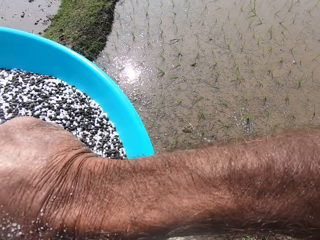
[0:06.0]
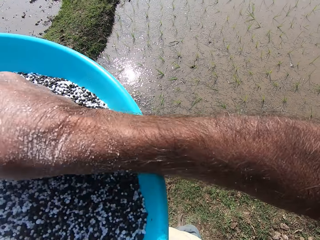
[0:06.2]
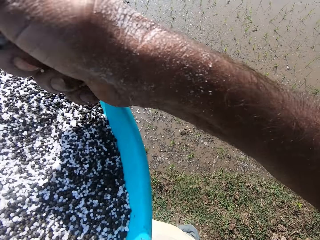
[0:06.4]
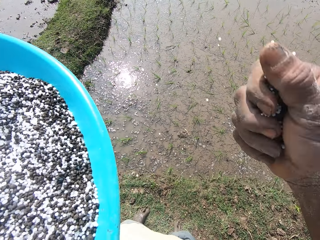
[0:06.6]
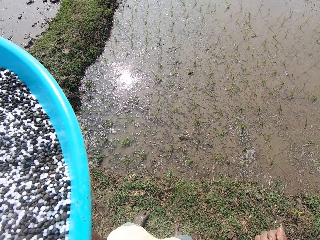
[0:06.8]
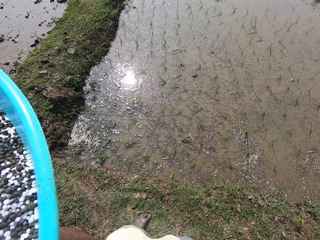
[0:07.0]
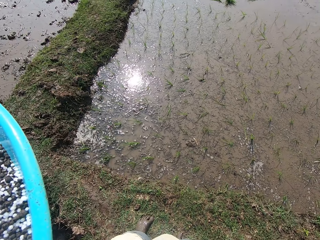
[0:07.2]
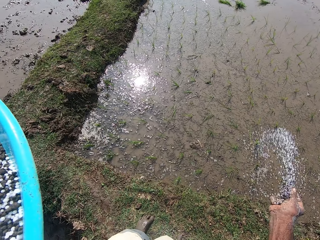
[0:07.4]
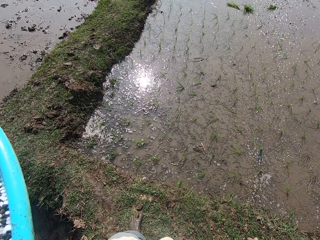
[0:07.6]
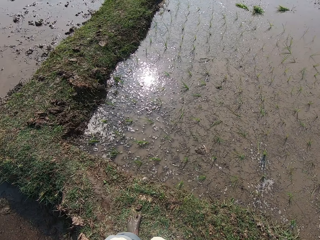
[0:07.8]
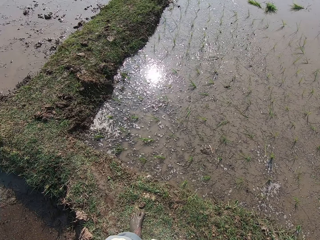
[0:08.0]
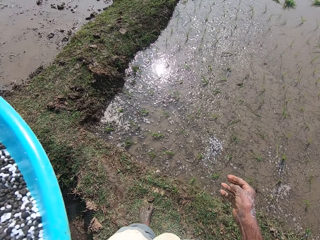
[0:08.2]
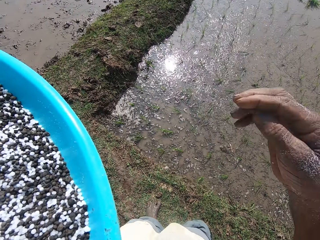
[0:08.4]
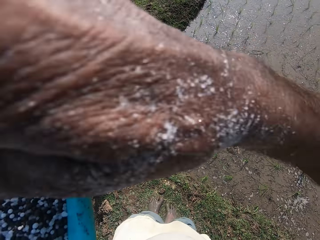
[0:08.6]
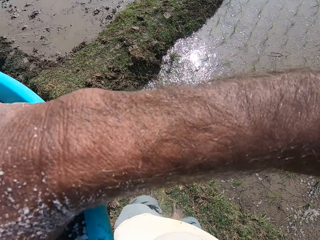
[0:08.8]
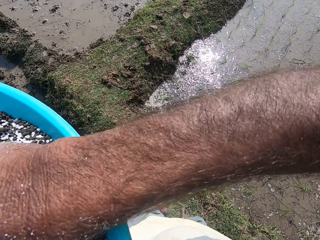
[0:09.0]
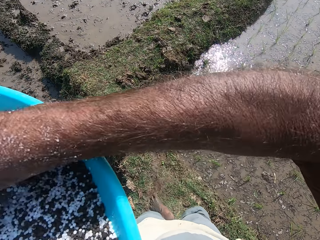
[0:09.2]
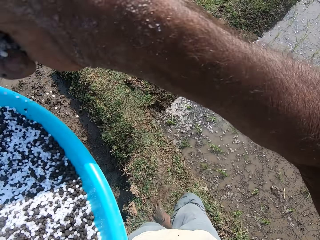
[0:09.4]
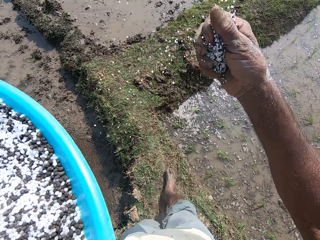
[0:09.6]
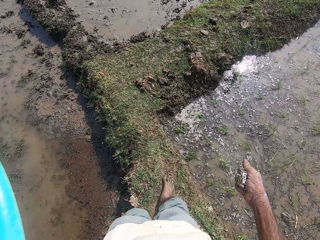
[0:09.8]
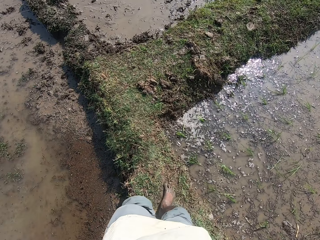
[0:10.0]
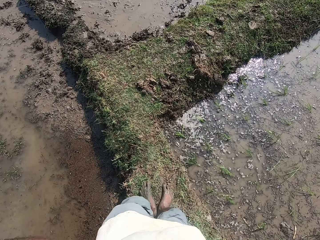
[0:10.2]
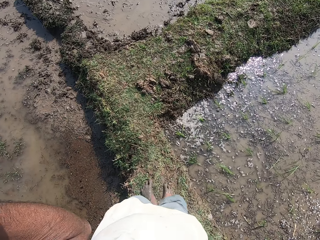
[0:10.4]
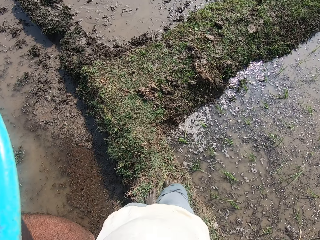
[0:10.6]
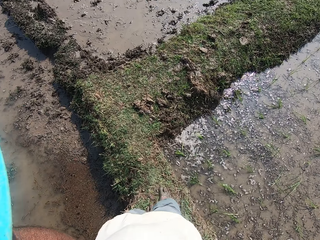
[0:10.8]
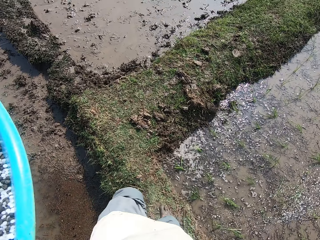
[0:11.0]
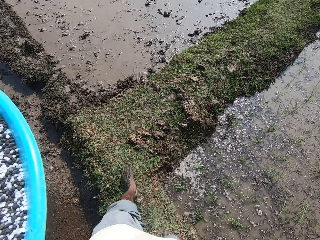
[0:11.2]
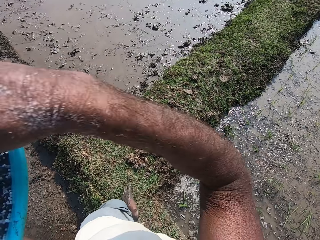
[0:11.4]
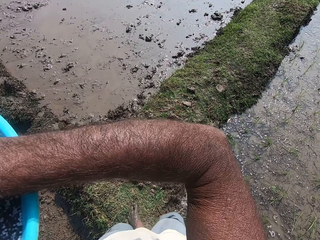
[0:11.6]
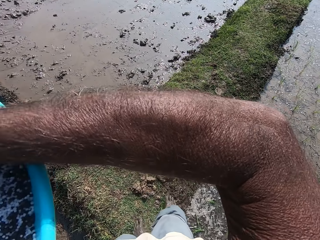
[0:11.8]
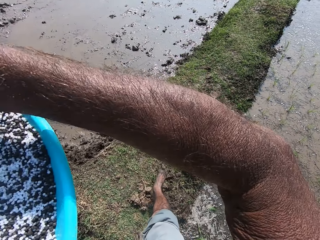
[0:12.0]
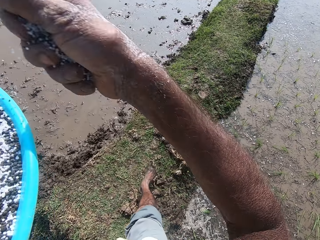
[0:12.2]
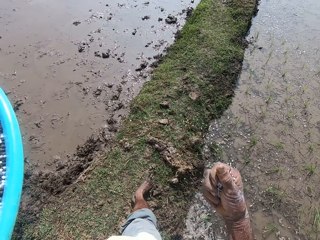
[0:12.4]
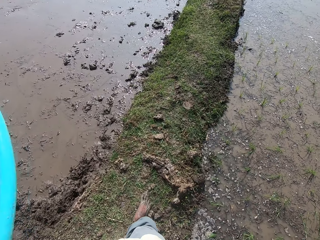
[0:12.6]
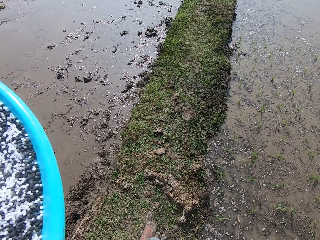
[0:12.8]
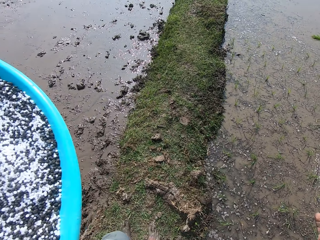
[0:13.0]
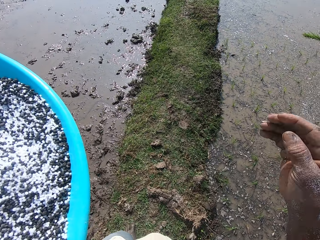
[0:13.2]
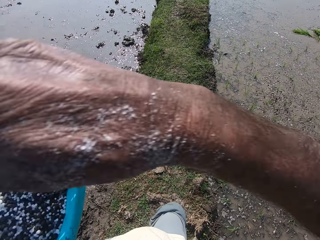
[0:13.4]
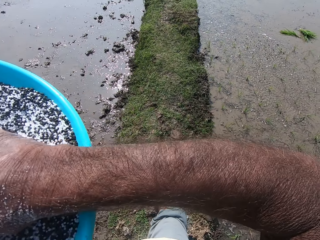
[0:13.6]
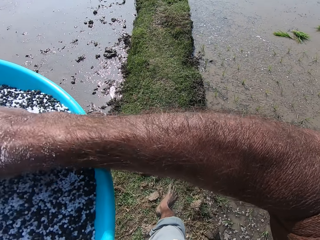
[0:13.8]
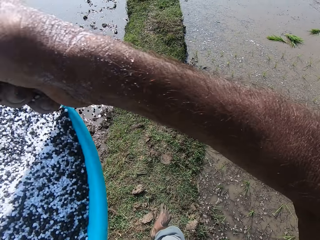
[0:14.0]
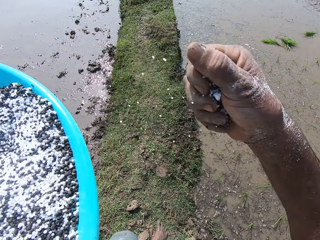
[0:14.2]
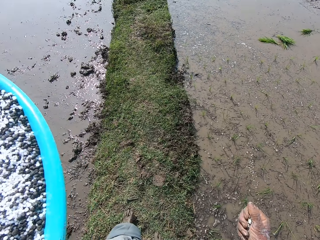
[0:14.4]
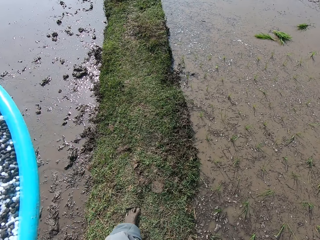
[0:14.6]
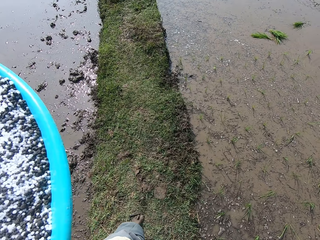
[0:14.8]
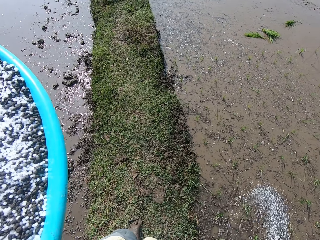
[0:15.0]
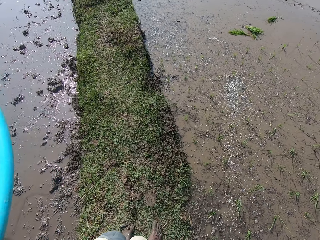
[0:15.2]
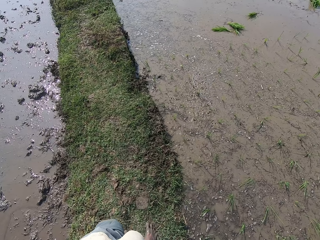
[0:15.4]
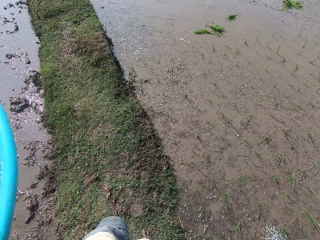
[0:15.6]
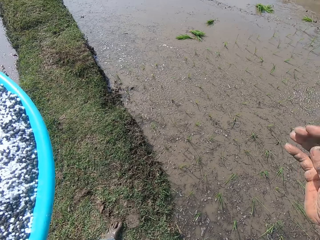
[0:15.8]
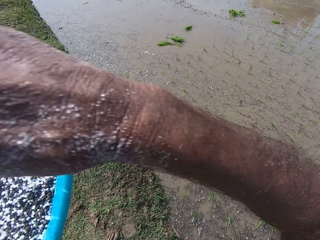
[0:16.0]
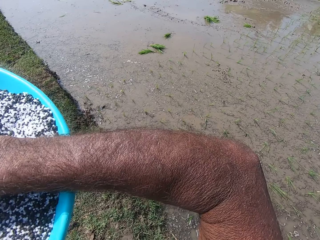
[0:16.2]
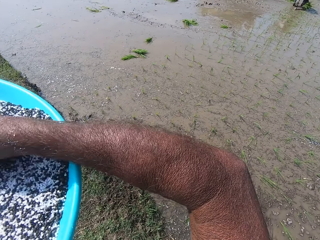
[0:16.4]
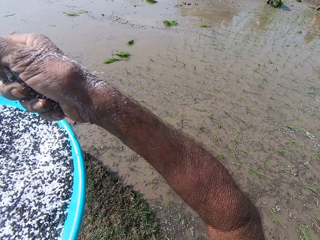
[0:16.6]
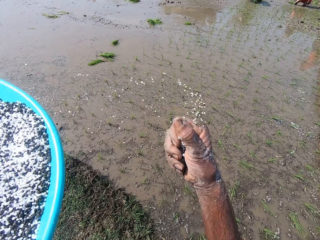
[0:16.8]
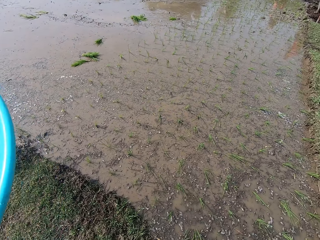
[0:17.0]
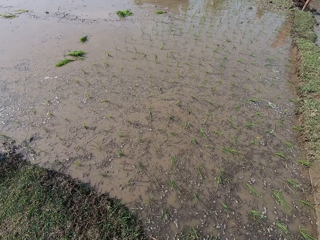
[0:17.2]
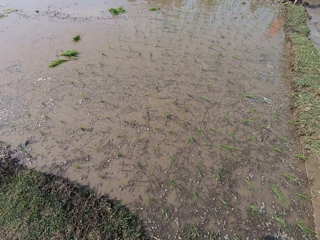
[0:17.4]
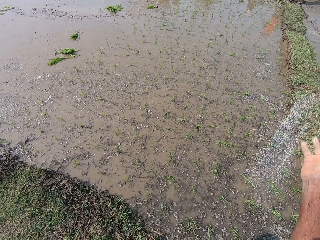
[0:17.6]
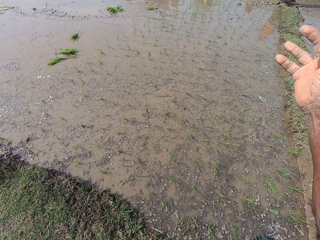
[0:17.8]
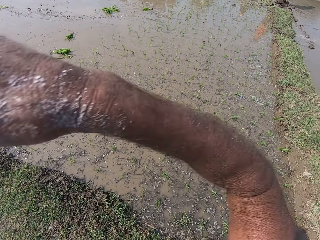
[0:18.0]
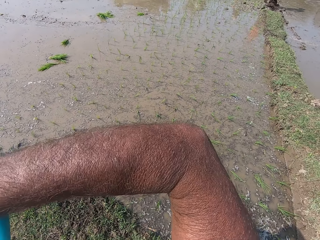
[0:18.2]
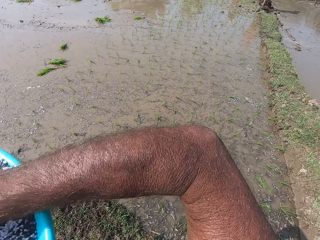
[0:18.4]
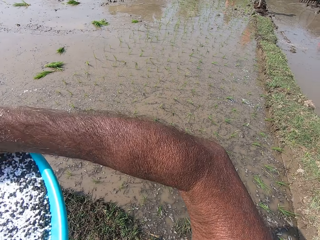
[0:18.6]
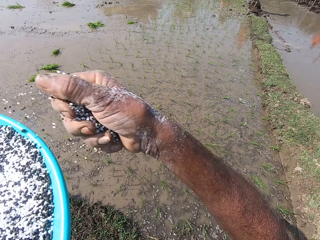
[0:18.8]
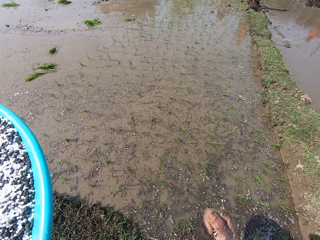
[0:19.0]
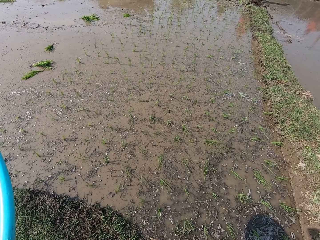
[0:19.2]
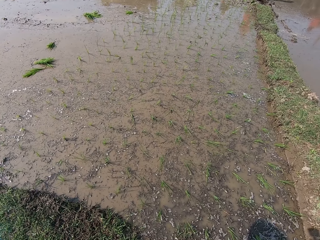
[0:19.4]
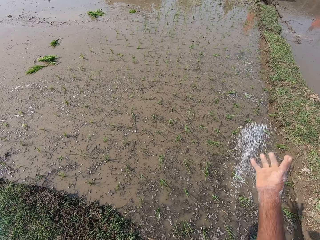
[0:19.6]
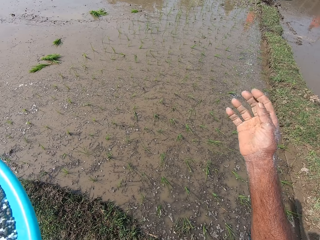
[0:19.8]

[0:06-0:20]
The camera wearer takes rice grains from the tray in his left hand with his right hand. He spreads the rice grains in his right hand on the mud. He throws the grain on the pool. He takes rice grains from the tray in his left hand with his right hand and spreads the rice grains in his right hand on the mud. He takes rice grains from the tray in his left hand with his right hand and spreads the rice grains in his right hand on the mud. He takes rice grains from the tray in his left hand with his right hand and spreads the rice grains in his right hand on the mud. A man takes plants from the mud with his right hand. The camera wearer takes rice grains from the tray in his left hand with his right hand. A woman takes plants from the mud with her right hand. The camera wearer spreads the rice grains in his right hand on the mud. He takes rice grains from the tray in his left hand with his right hand.

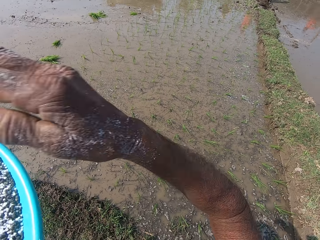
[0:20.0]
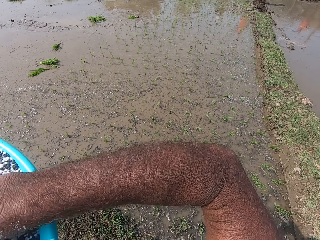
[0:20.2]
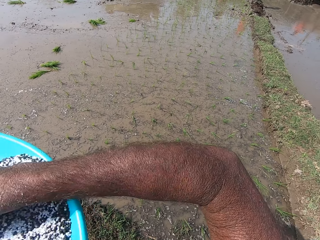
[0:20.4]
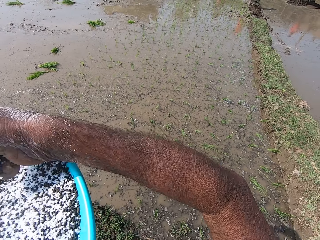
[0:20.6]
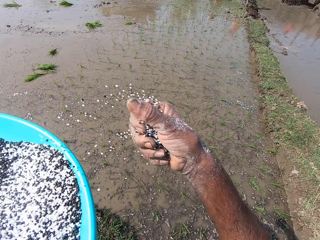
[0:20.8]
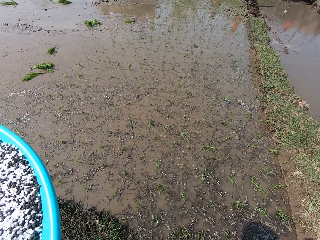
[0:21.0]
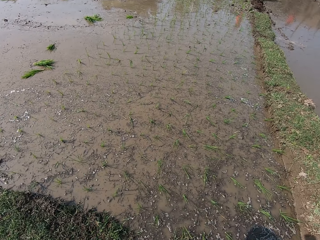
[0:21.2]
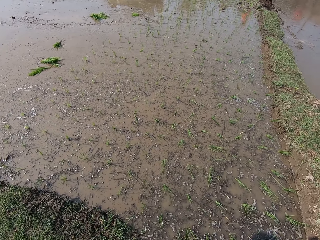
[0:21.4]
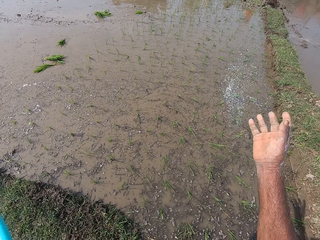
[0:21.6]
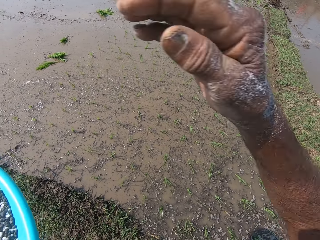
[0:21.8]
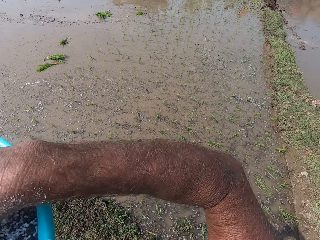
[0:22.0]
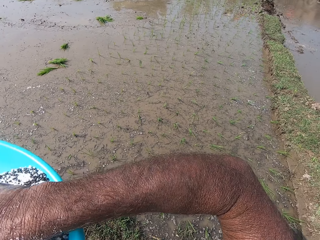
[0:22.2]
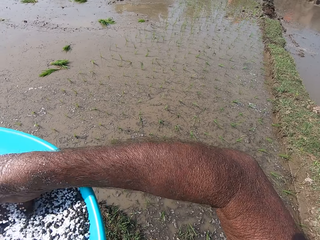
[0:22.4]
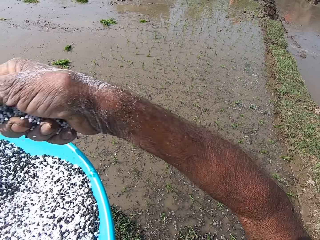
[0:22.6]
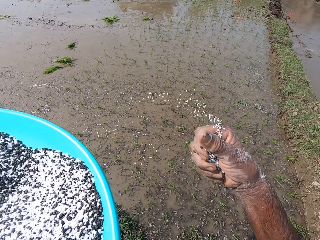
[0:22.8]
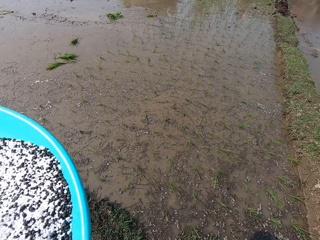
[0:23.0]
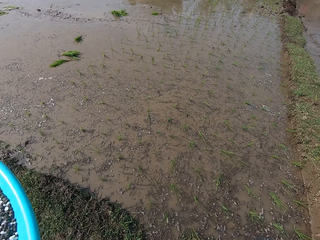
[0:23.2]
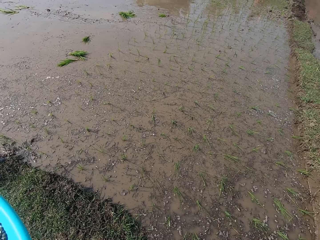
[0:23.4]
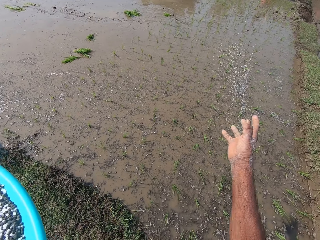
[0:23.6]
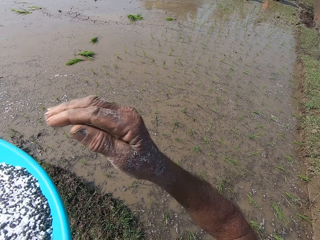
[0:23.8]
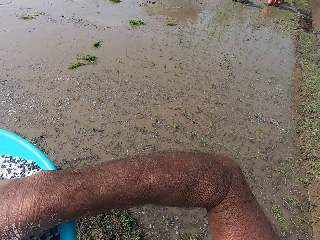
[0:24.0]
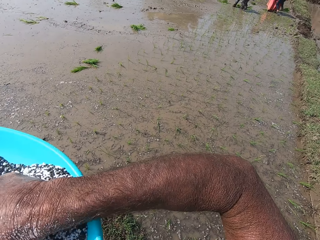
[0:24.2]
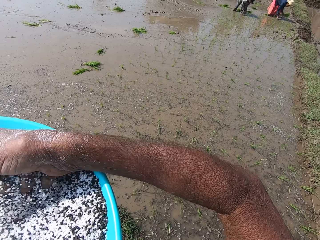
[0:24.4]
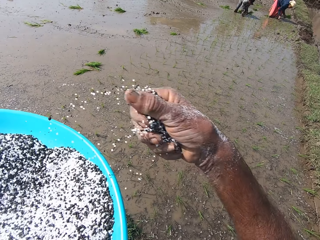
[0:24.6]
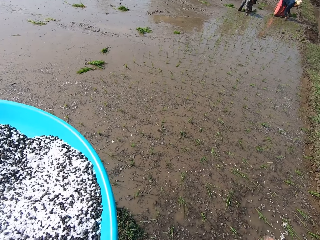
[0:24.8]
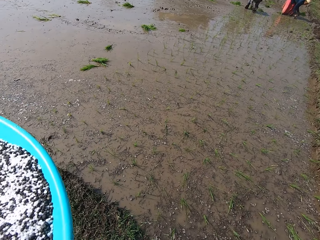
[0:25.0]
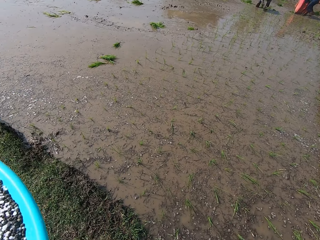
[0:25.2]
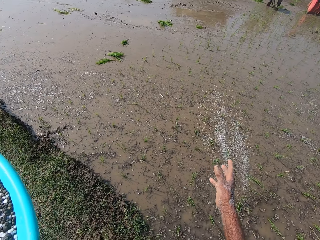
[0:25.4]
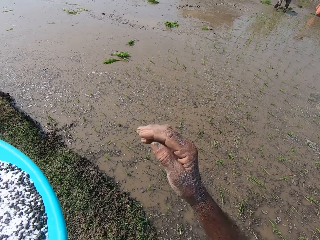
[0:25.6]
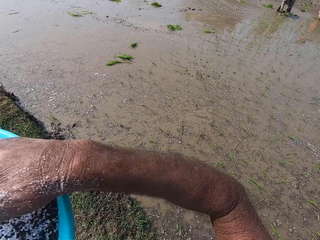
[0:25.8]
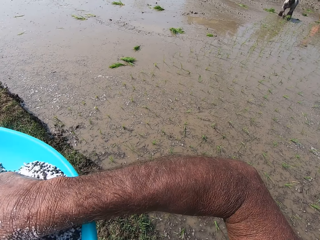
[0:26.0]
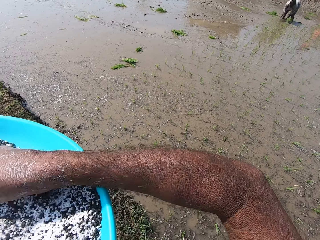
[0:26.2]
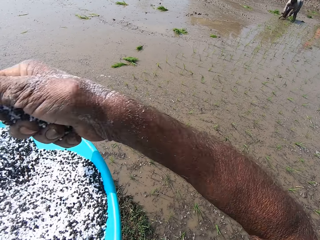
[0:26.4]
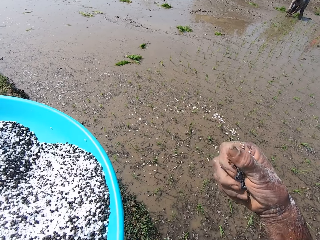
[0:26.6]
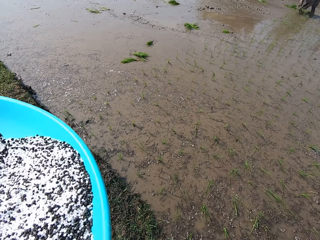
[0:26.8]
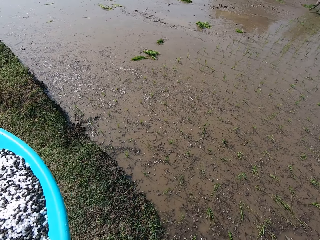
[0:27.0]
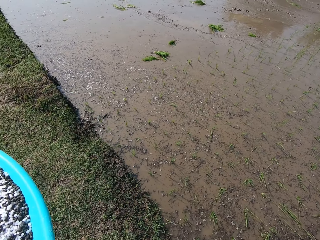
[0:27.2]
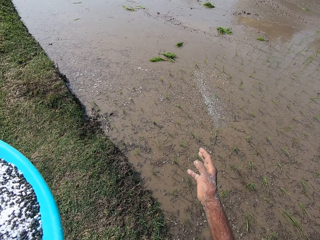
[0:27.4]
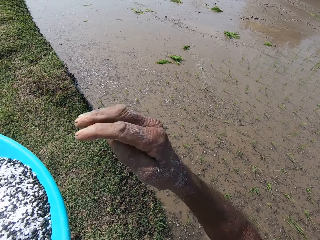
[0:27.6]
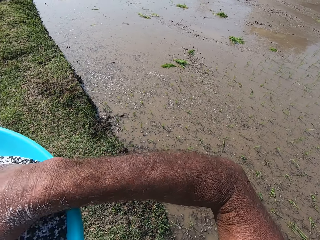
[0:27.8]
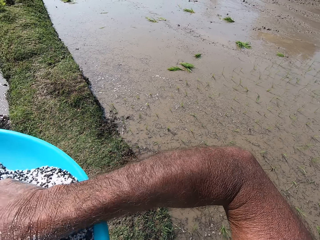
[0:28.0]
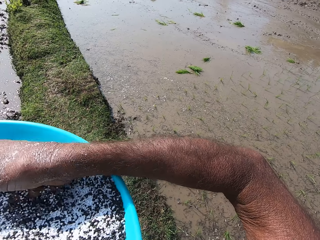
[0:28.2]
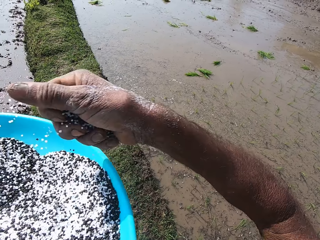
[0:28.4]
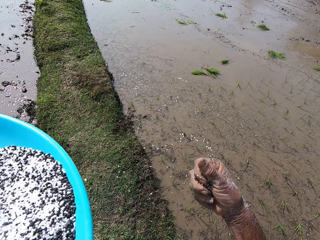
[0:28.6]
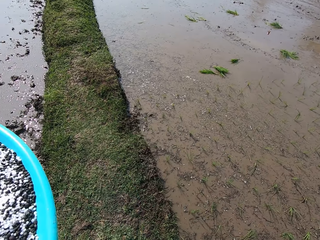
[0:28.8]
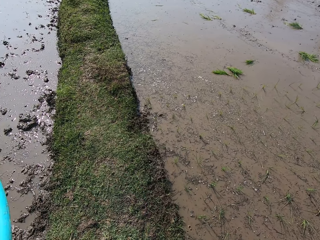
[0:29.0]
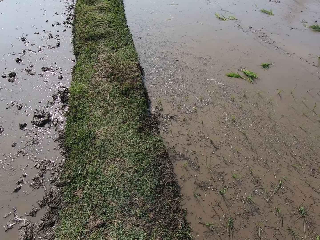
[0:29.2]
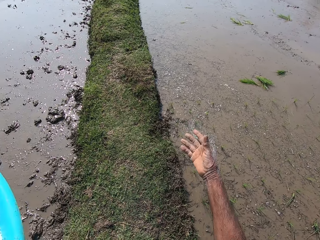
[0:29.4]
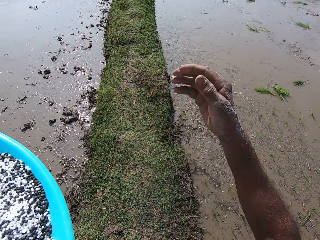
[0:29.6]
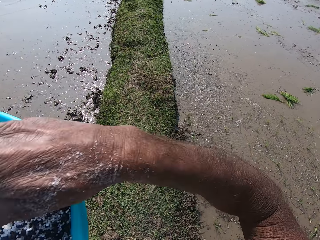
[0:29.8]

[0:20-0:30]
The camera wearer spreads the rice grains in his right hand on the mud. He takes rice grains from the tray in his left hand with his right hand and spreads the rice grains in his right hand on the mud. He takes rice grains from the tray in his left hand with his right hand and spreads the rice grains in his right hand on the mud. He takes rice grains from the tray in his left hand with his right hand and spreads the rice grains in his right hand on the mud. The man passes the plants in his right hand to his left hand. The camera wearer takes rice grains from the tray in his left hand with his right hand. The man takes plants from the mud with his right hand. The camera wearer spreads the rice grains in his right hand on the mud. He takes rice grains from the tray in his left hand with his right hand and spreads the rice grains in his right hand on the mud.
